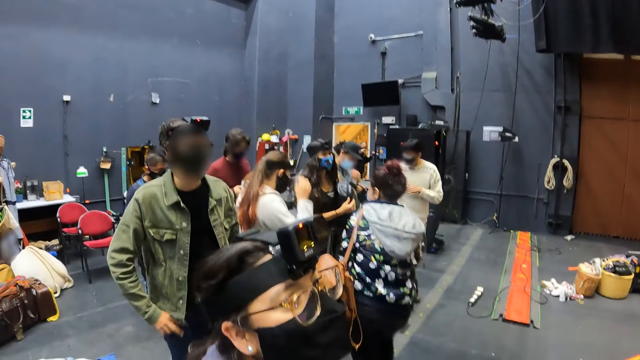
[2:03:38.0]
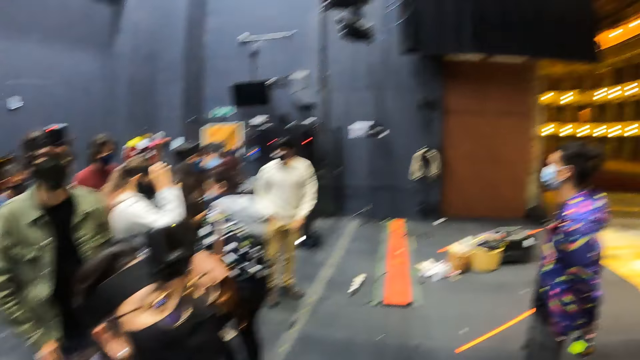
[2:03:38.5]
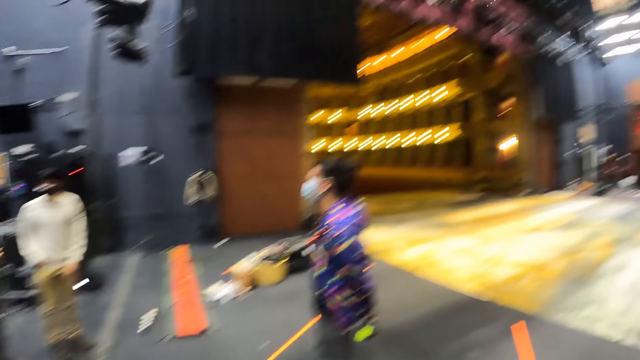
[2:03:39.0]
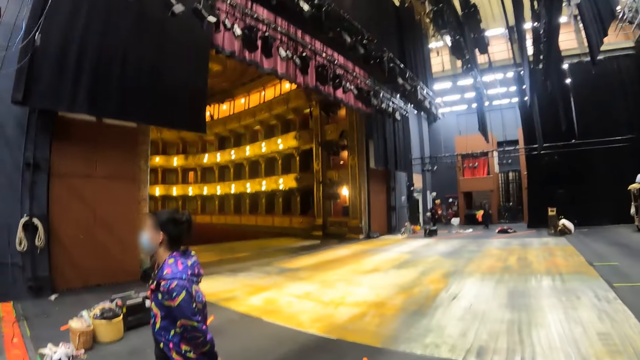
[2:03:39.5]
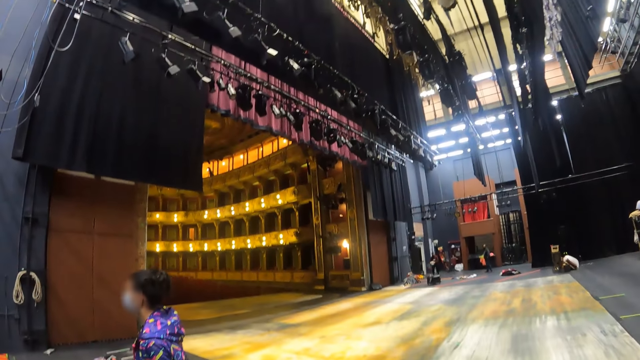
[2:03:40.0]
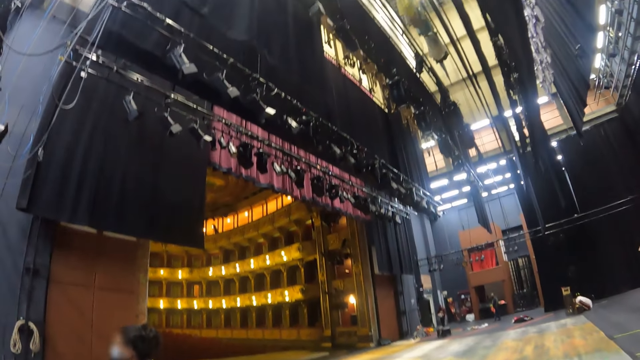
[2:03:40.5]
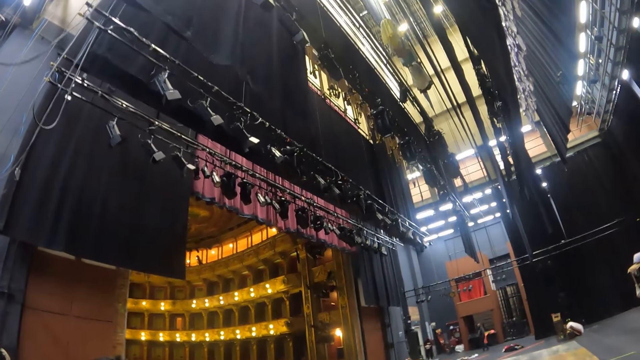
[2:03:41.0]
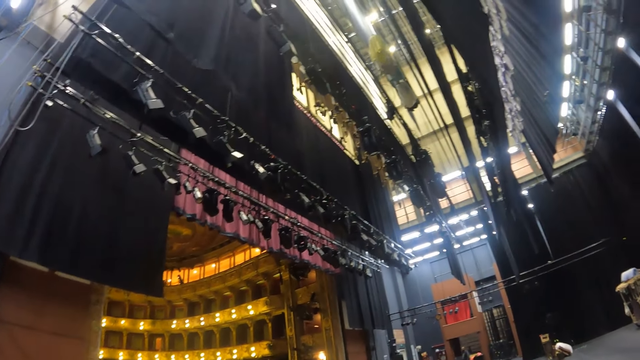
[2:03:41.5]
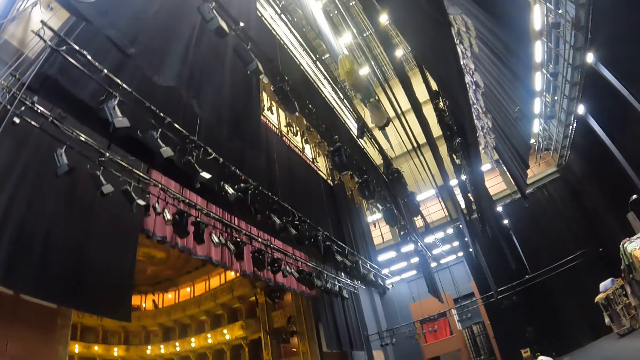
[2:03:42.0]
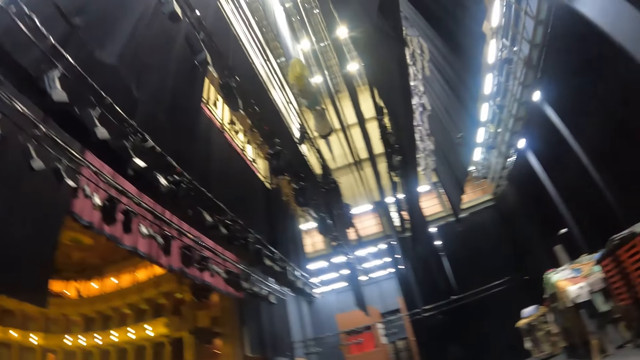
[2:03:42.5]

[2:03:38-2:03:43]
The camera wearer looks around.

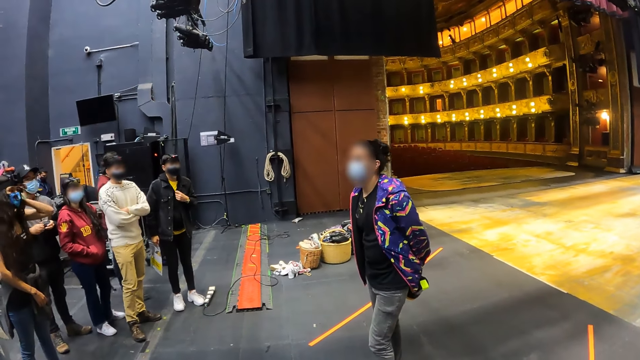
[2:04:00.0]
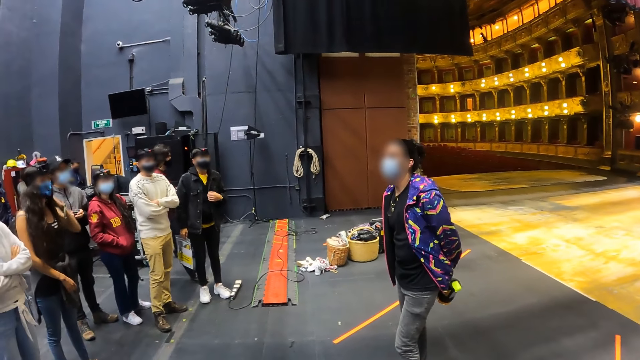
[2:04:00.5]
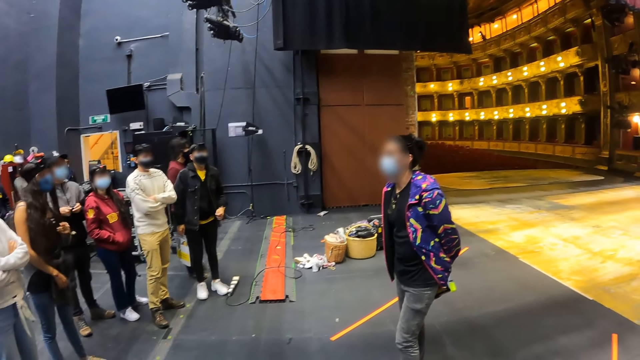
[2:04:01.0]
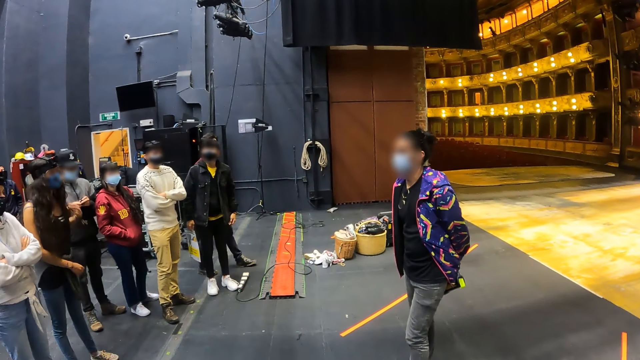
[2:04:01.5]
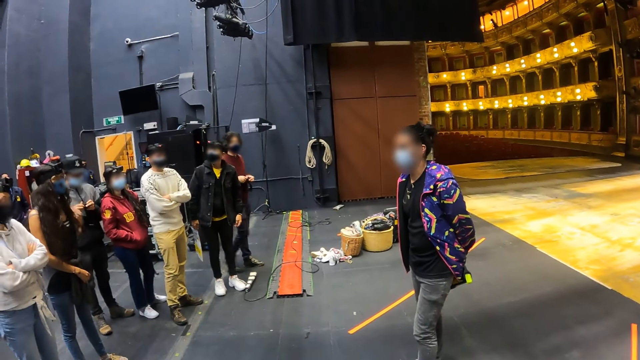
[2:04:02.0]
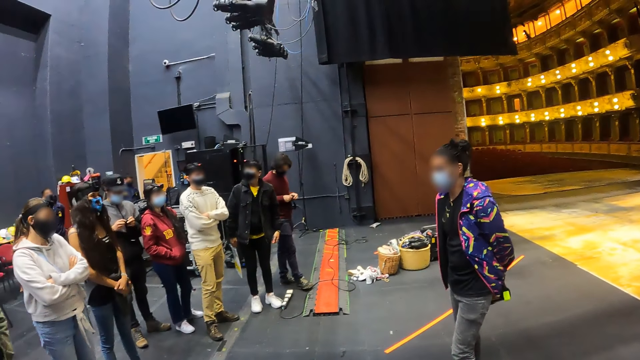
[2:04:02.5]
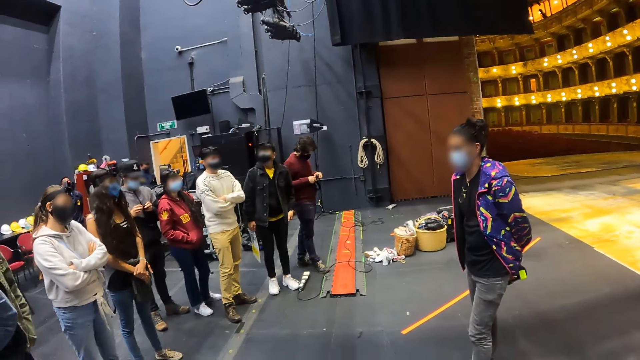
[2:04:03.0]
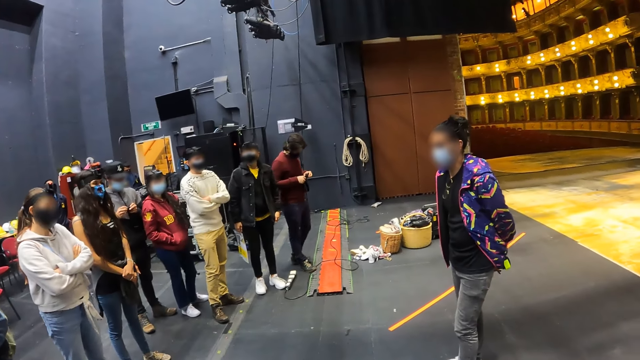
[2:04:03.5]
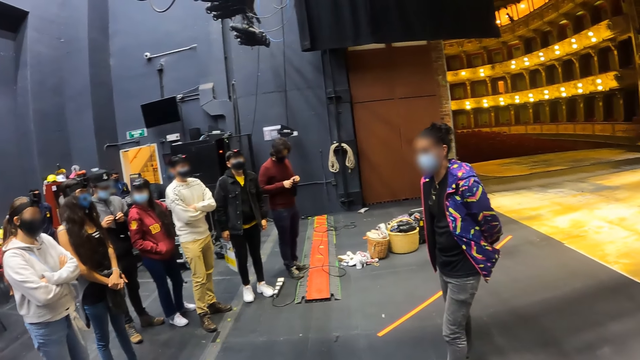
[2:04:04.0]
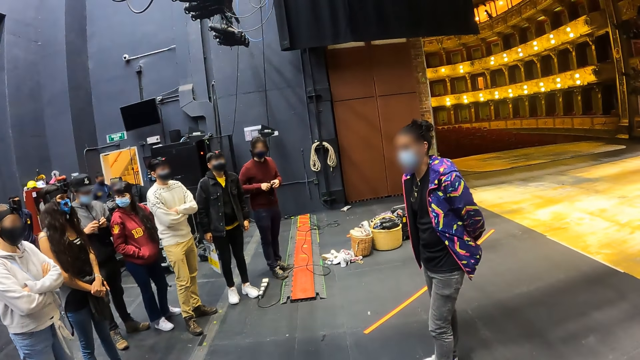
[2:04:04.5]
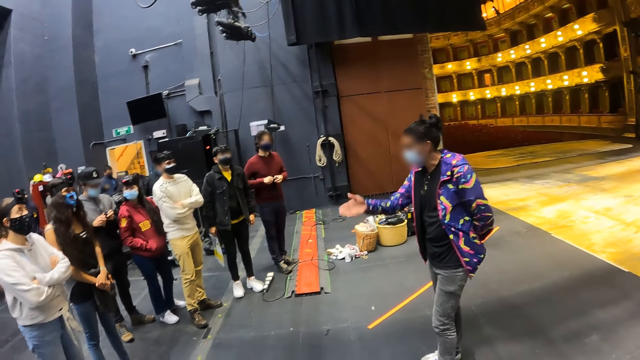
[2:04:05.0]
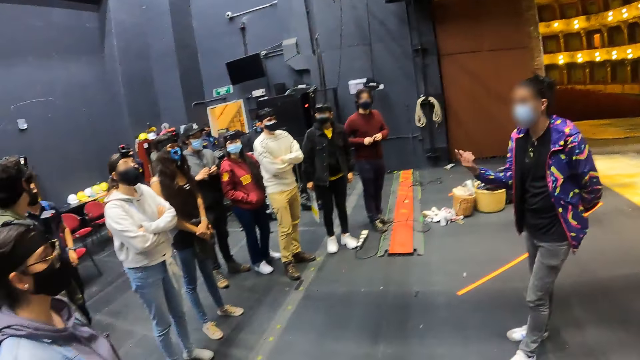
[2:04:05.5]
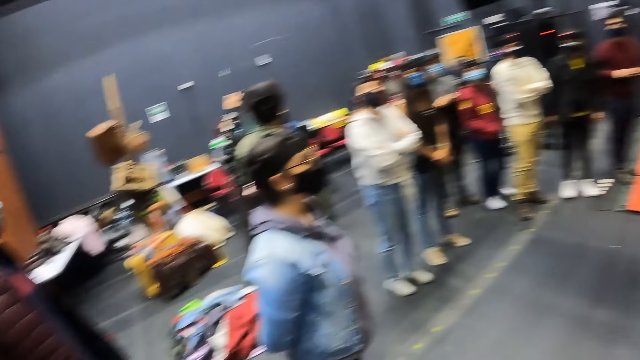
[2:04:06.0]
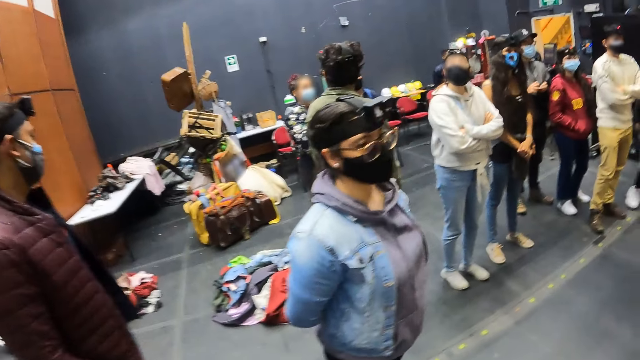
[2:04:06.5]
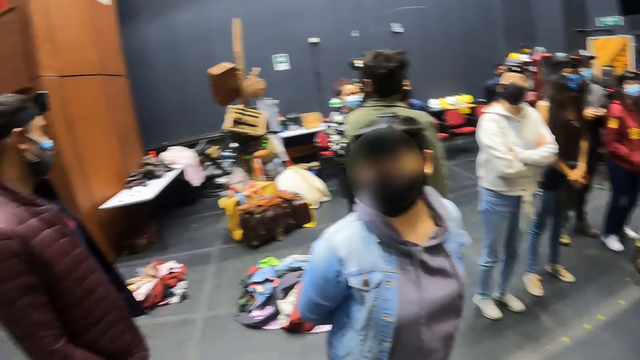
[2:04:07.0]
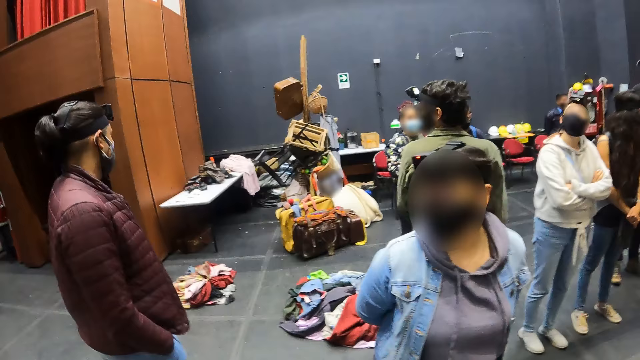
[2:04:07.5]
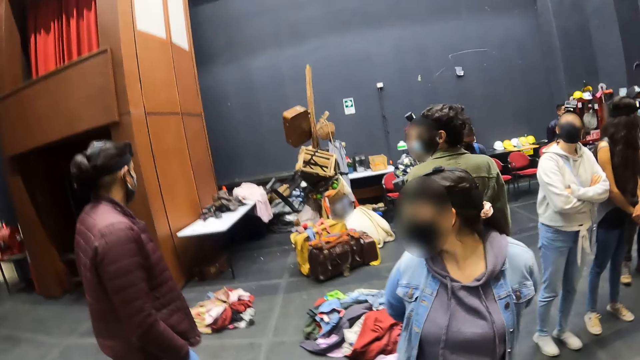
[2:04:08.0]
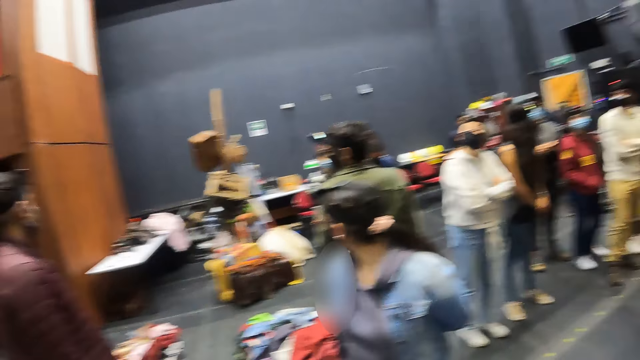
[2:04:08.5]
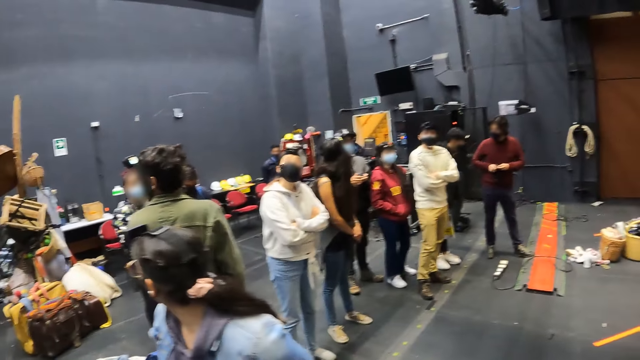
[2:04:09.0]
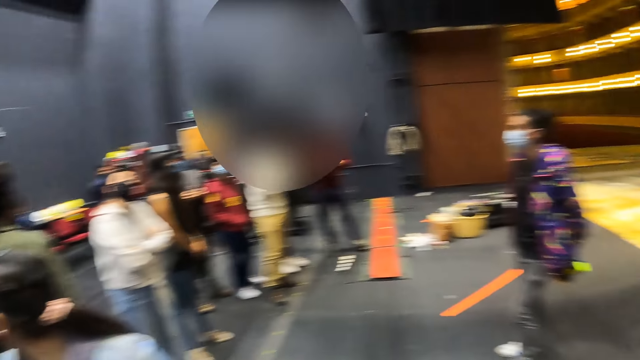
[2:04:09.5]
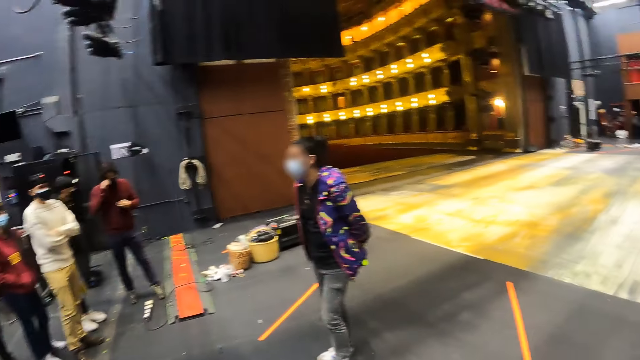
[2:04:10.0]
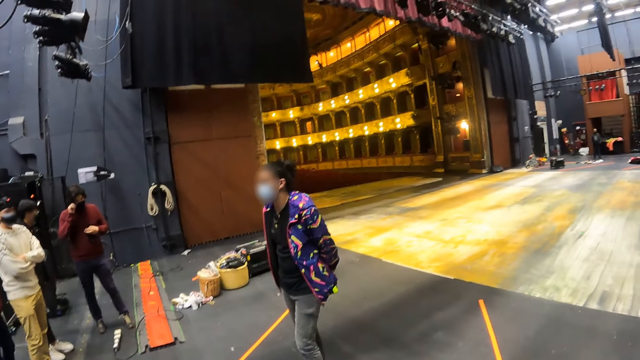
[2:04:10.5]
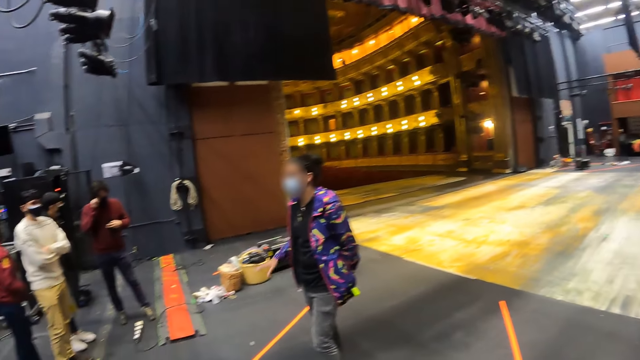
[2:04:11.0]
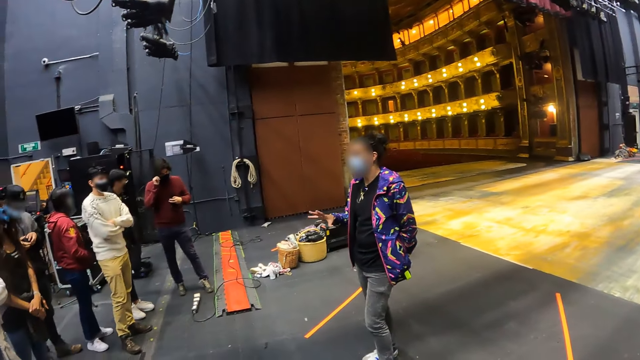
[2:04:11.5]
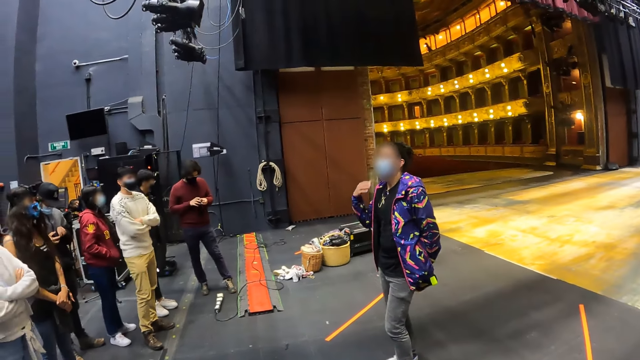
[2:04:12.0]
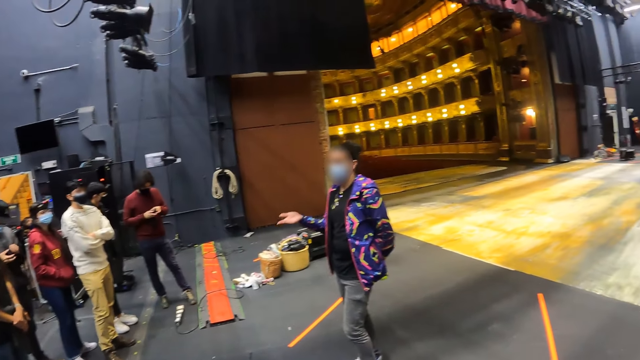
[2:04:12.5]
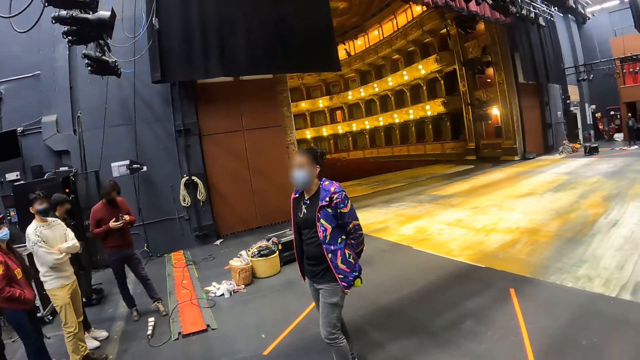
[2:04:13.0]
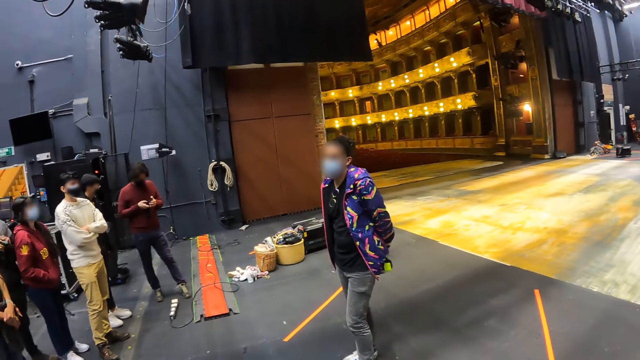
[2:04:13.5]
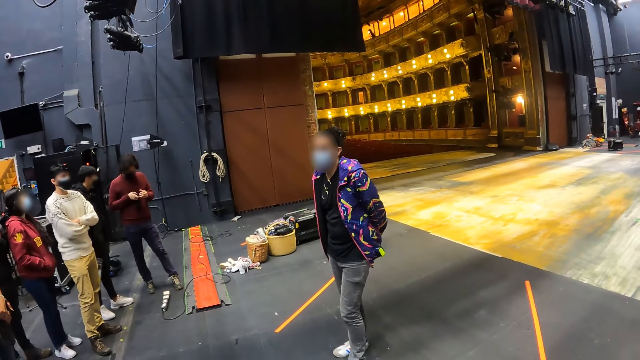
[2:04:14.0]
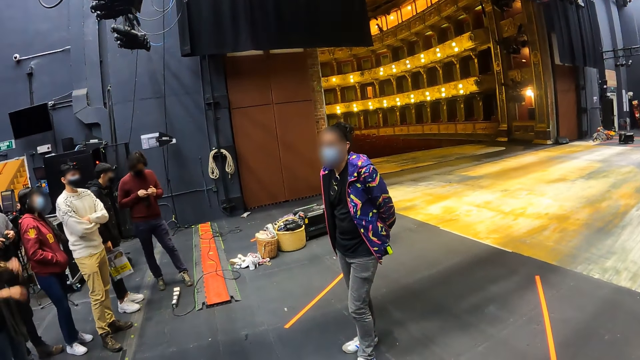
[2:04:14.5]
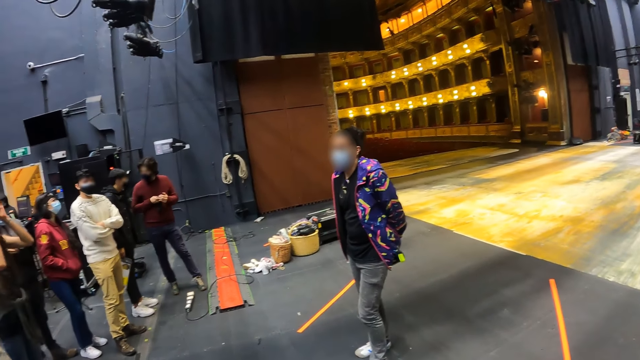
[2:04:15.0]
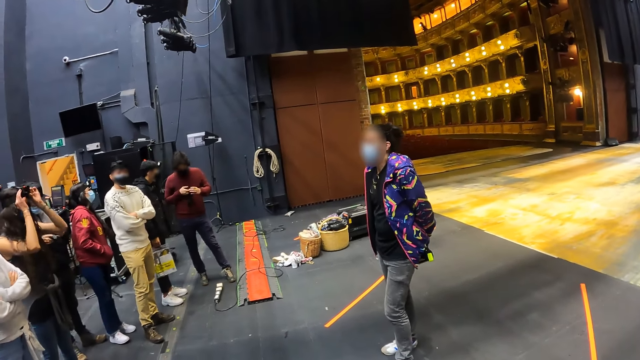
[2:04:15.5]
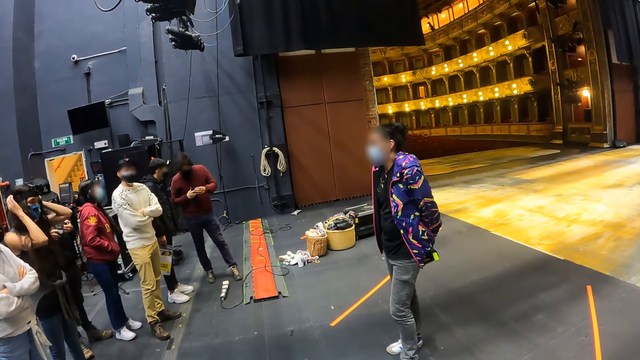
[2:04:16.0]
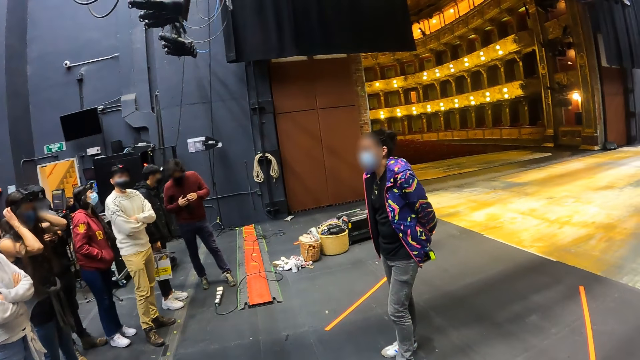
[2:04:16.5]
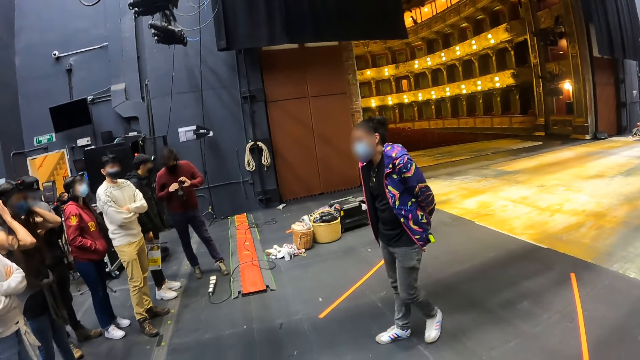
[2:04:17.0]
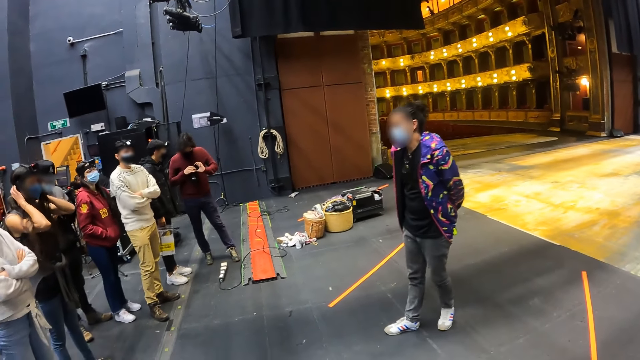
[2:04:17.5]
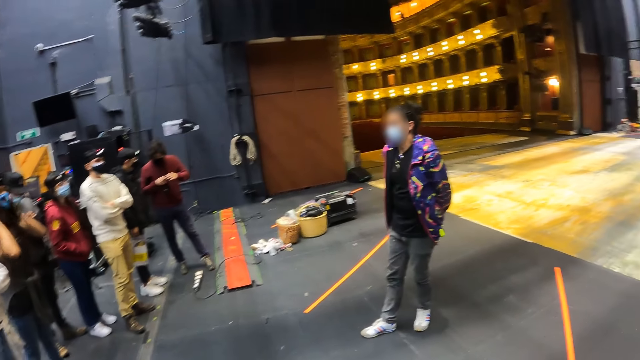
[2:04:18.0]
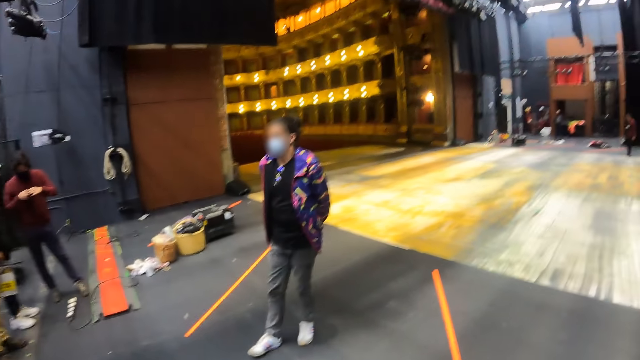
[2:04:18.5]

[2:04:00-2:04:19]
A person interacts with friends. The camera wearer looks around. They look at the person. The person interacts with friends.
